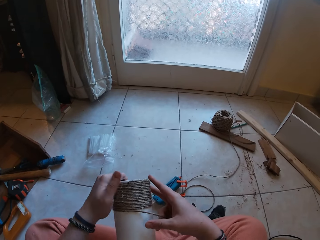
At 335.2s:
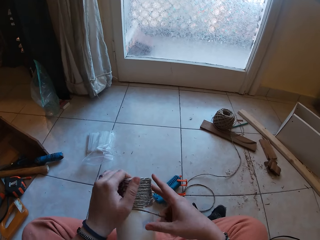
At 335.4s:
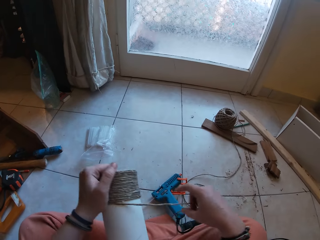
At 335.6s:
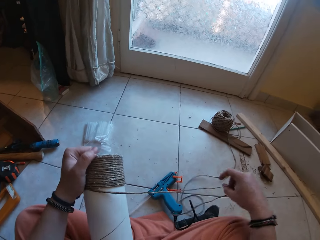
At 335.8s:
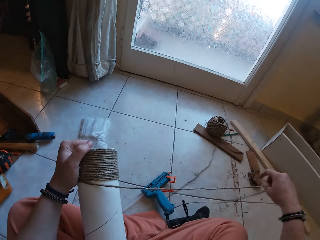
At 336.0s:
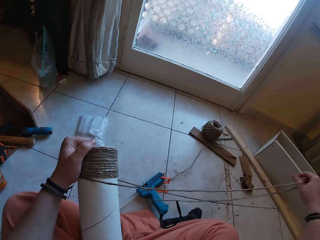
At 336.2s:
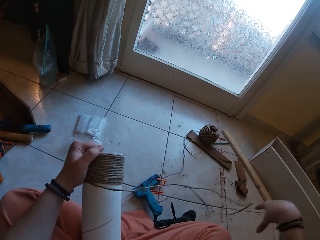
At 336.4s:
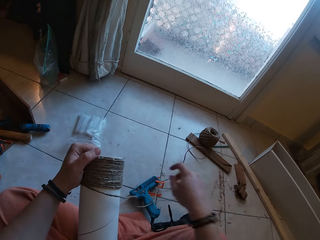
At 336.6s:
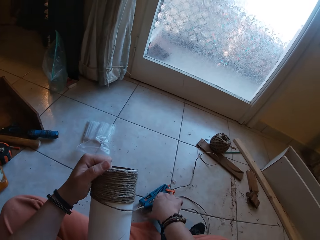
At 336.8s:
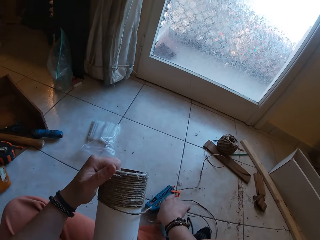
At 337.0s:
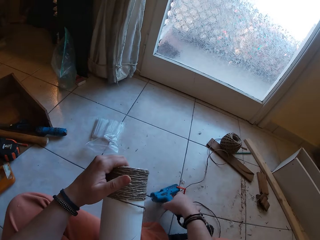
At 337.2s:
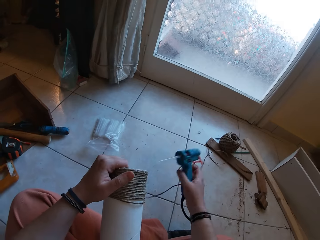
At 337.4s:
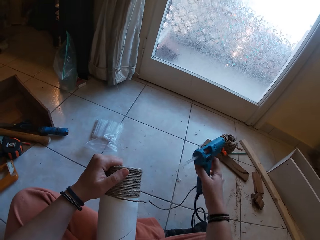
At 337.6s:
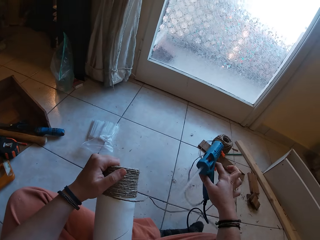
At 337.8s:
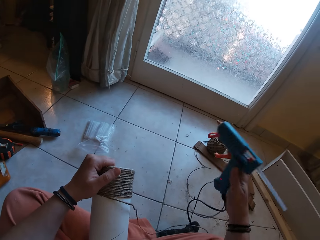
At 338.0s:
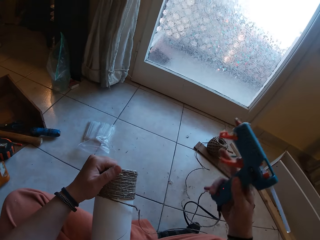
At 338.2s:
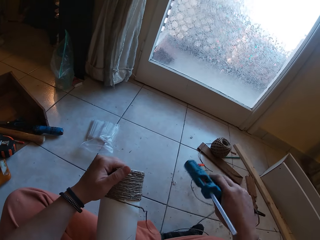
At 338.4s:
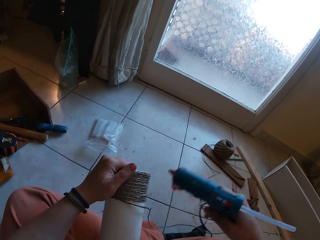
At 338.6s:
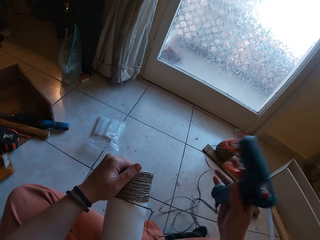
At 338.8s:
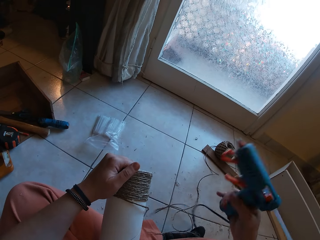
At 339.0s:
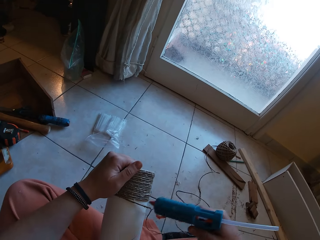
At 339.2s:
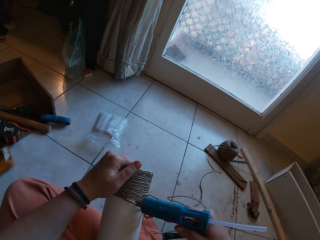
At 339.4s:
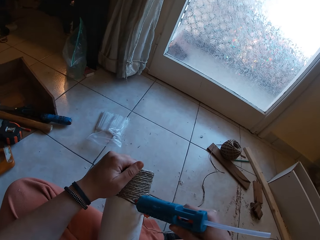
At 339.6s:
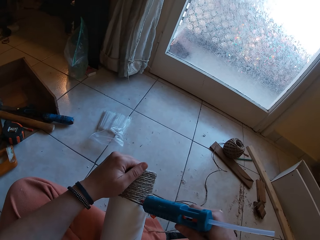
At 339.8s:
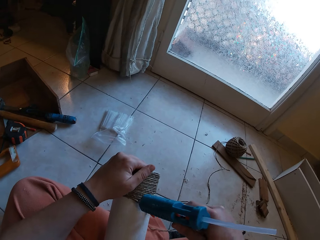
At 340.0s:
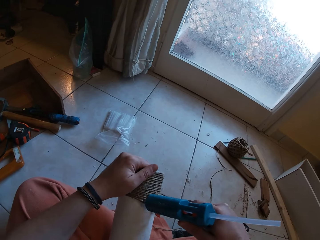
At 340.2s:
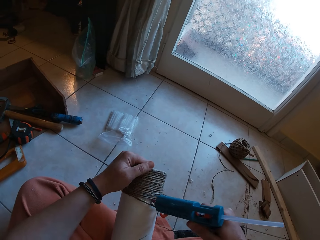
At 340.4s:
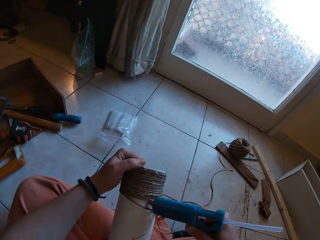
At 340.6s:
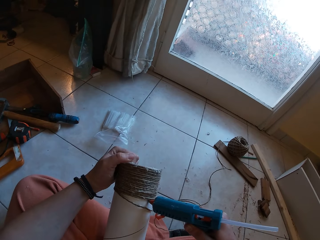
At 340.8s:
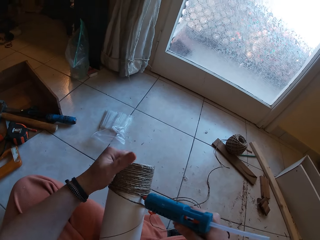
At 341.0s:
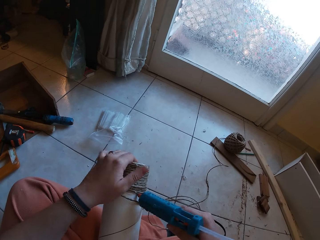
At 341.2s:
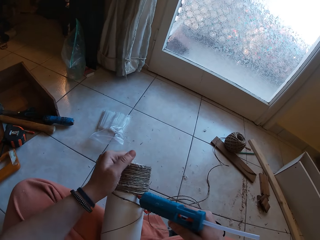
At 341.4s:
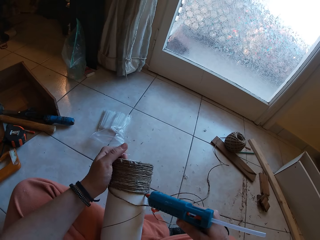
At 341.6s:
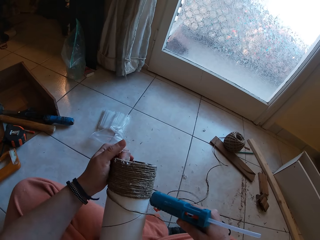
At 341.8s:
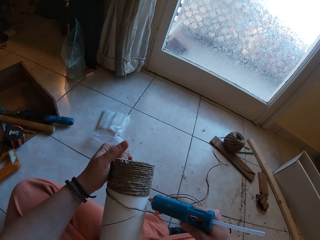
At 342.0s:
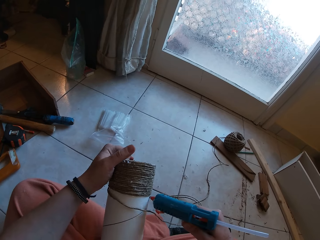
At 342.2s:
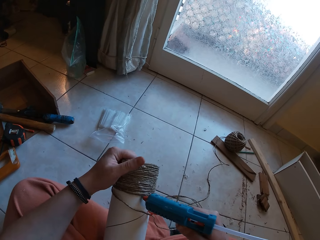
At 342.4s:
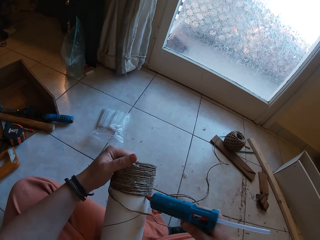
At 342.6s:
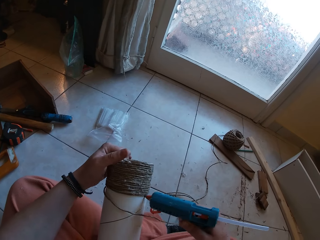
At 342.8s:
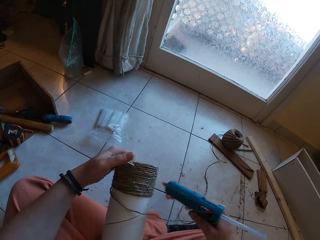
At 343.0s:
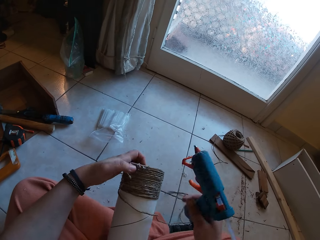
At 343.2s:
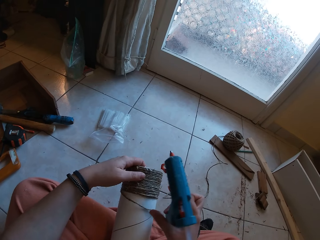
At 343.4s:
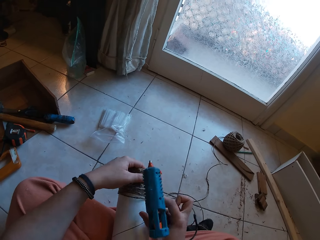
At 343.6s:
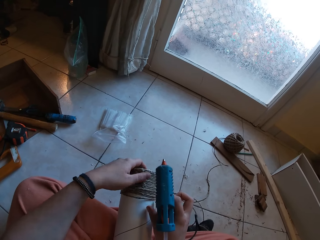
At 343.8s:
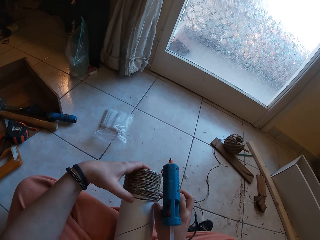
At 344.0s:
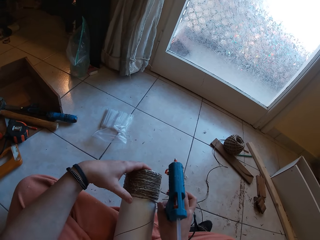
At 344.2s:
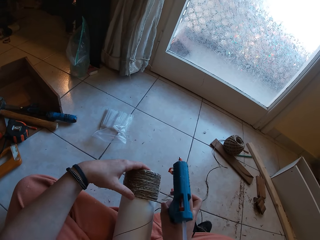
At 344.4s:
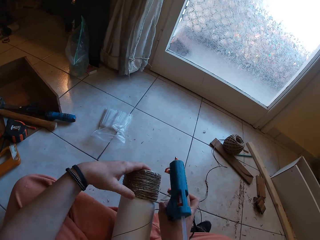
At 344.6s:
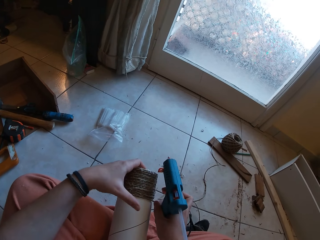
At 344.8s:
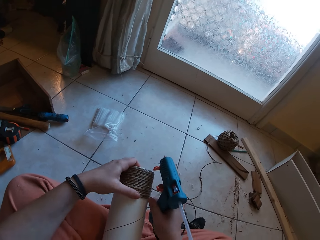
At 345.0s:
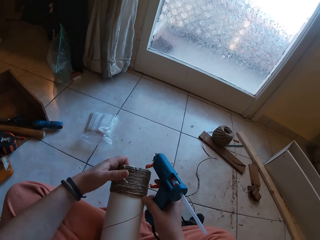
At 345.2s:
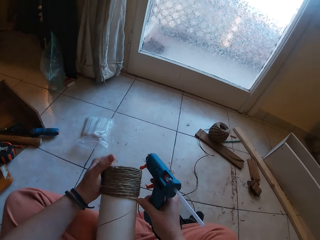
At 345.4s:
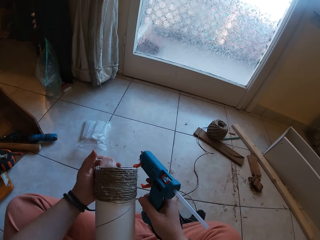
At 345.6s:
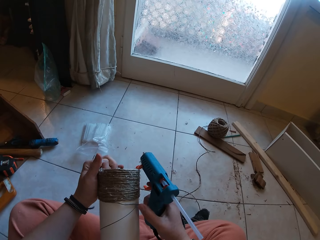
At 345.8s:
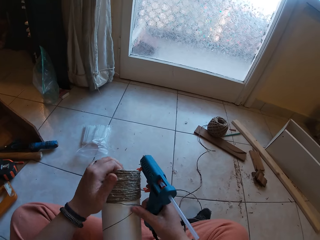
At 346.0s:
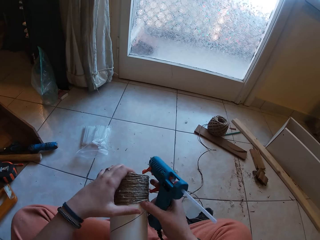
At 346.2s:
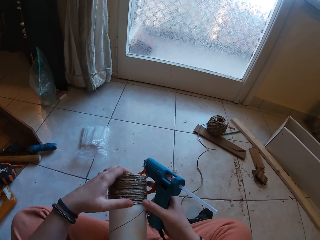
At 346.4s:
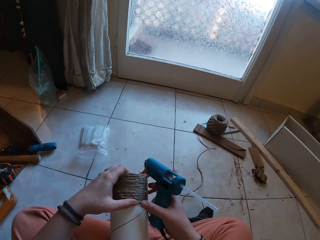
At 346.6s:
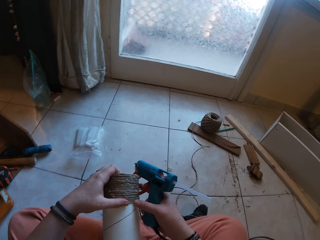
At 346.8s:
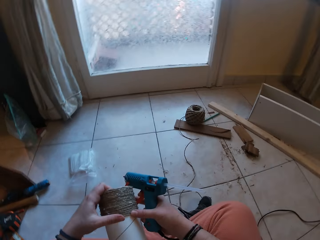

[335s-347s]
The camera wearer picks up the glue gun from the floor with her right hand. She applies glue on the craft with the glue gun in her right hand. She gums the rope on the craft with both hands.

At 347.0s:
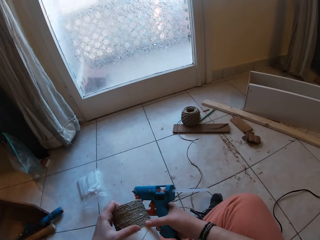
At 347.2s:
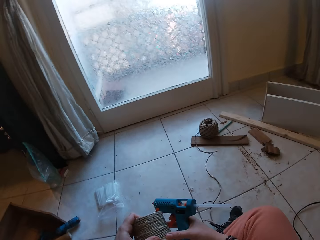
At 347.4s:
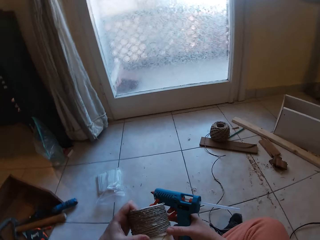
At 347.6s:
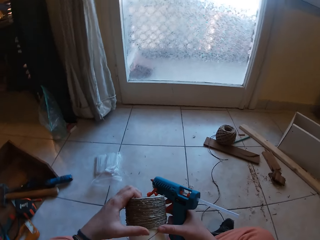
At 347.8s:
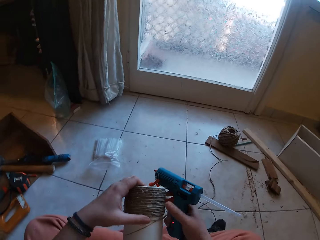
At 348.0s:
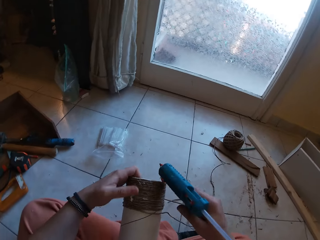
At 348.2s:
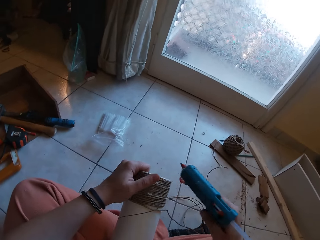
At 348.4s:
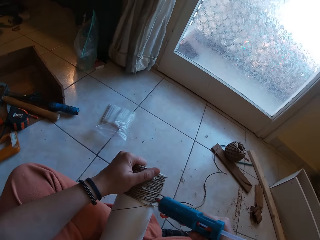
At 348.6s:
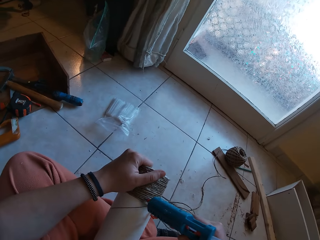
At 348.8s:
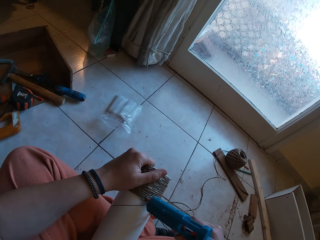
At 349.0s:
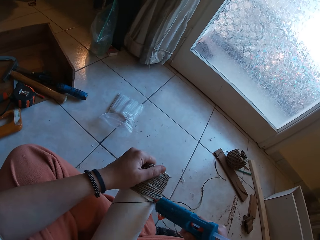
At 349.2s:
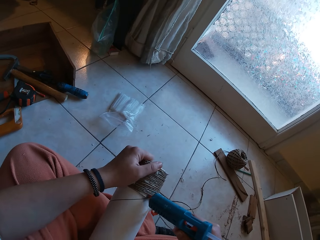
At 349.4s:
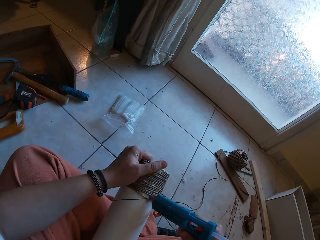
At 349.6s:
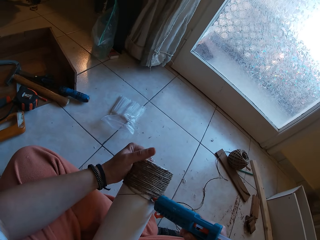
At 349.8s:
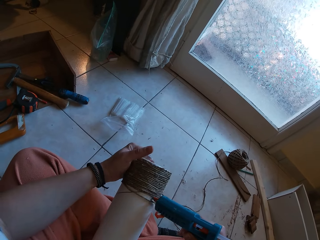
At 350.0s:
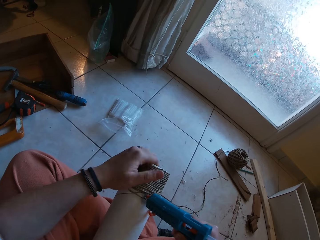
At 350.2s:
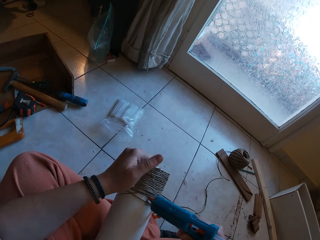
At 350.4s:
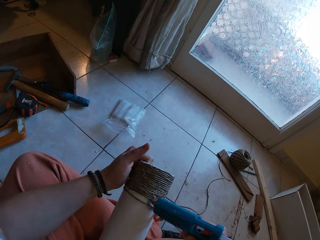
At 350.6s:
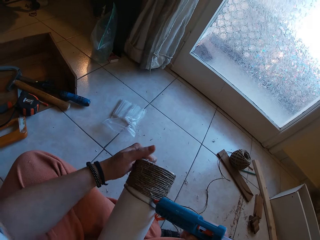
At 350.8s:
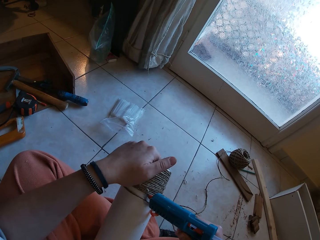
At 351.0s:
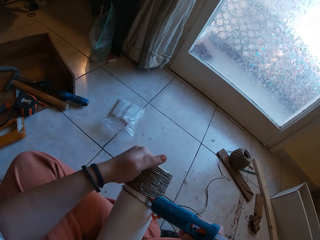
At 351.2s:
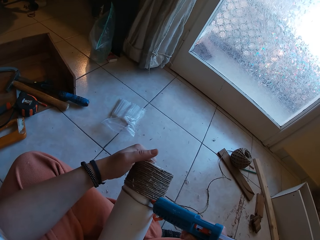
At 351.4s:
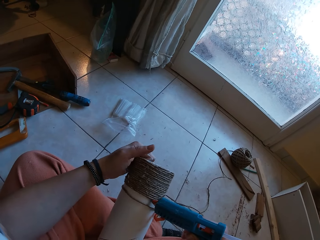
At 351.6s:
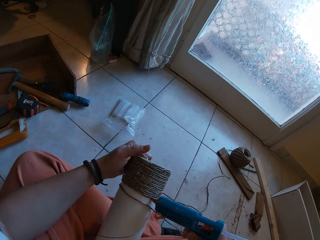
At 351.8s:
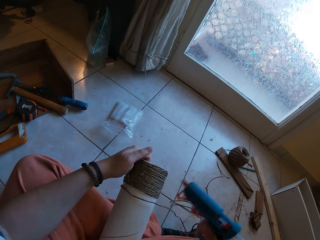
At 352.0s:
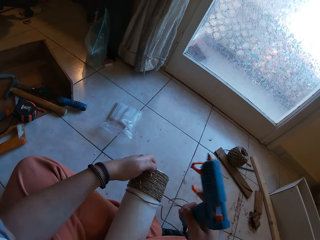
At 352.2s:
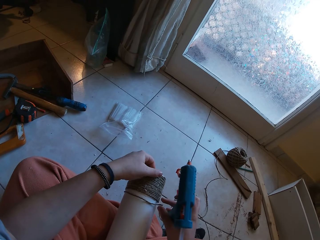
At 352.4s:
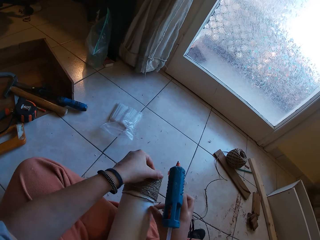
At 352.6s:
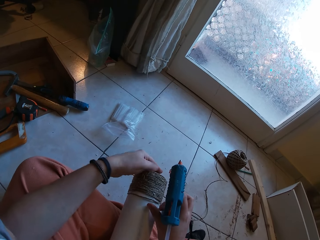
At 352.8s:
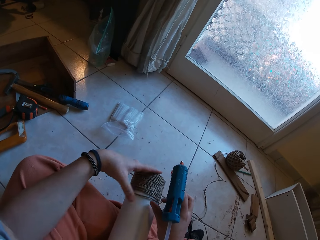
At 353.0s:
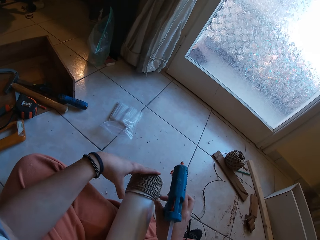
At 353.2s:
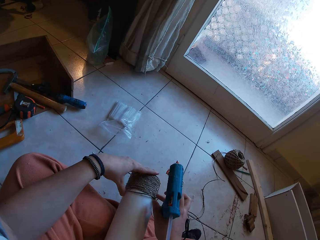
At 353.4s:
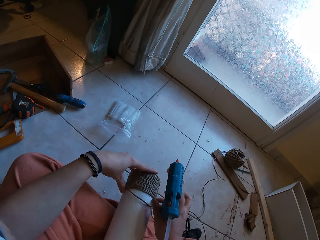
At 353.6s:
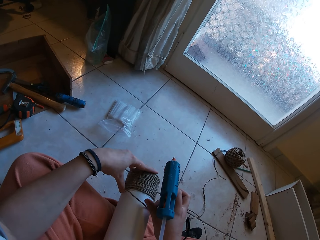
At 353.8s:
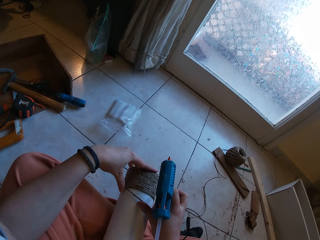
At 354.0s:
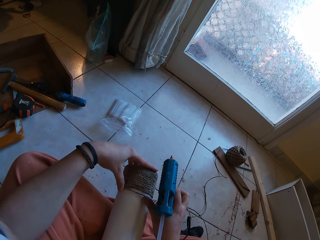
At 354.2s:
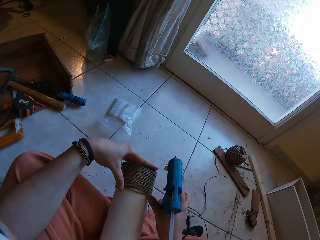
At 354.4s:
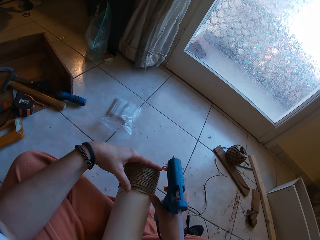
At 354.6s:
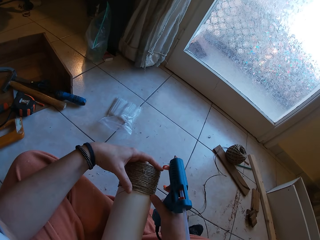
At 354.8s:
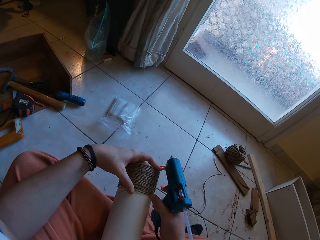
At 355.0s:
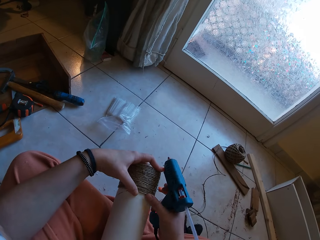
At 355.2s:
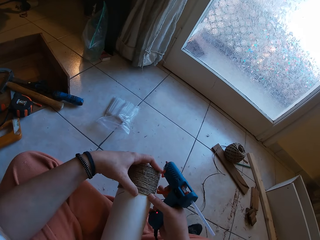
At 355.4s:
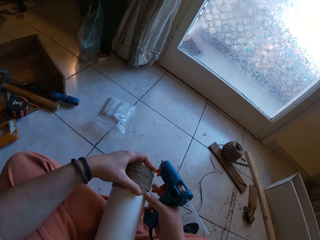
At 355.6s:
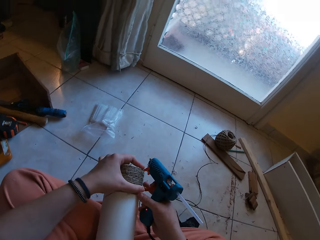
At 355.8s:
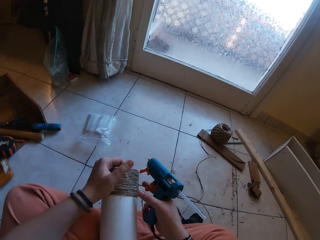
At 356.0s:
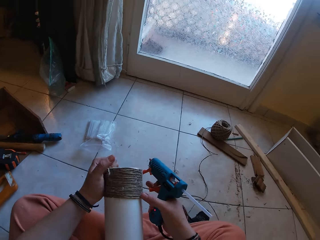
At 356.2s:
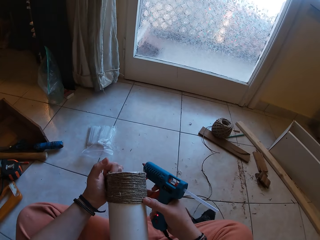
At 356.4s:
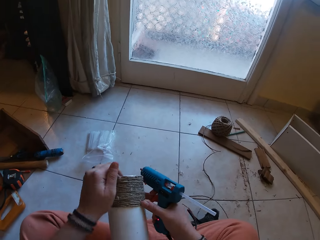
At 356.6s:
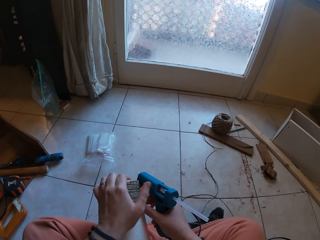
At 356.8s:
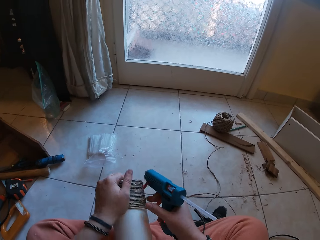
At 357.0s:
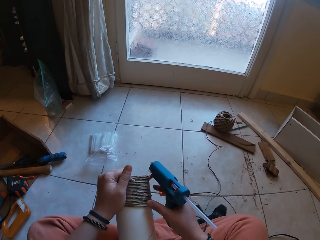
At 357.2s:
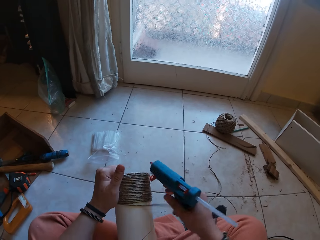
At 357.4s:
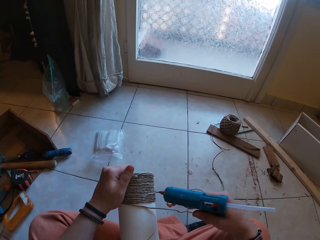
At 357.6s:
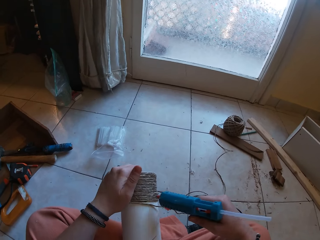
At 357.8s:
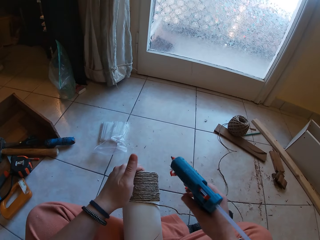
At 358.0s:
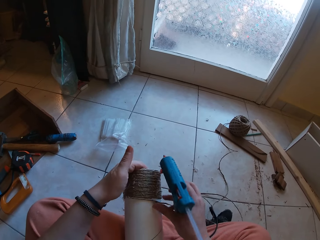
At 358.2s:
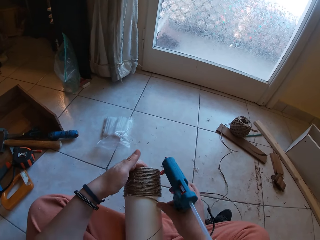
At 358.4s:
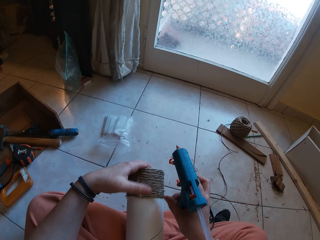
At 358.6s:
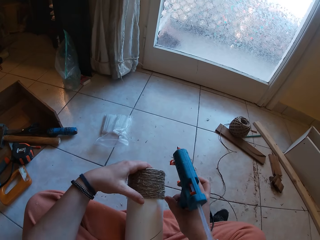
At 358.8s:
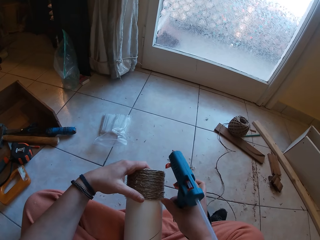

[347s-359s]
The camera wearer applies glue on the craft with the glue gun in her right hand. She gums the rope on the craft with both hands.
